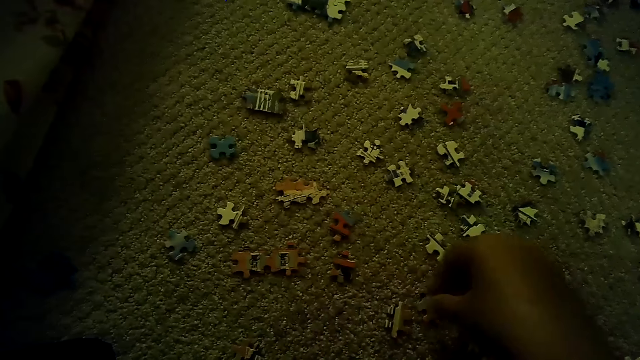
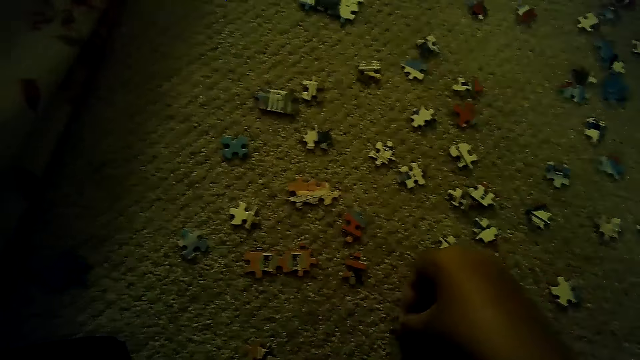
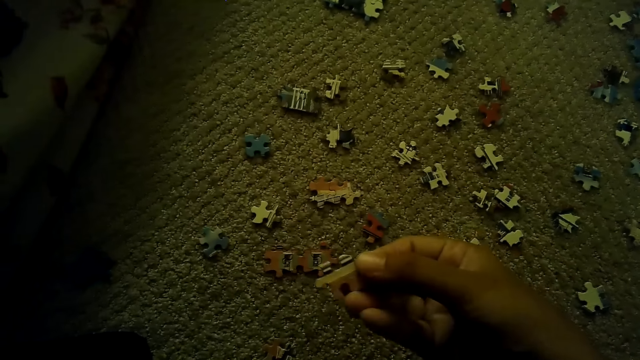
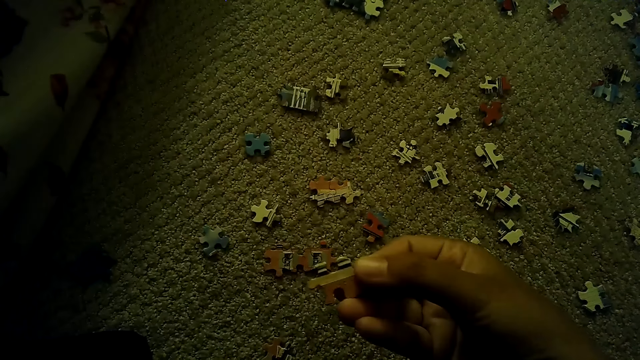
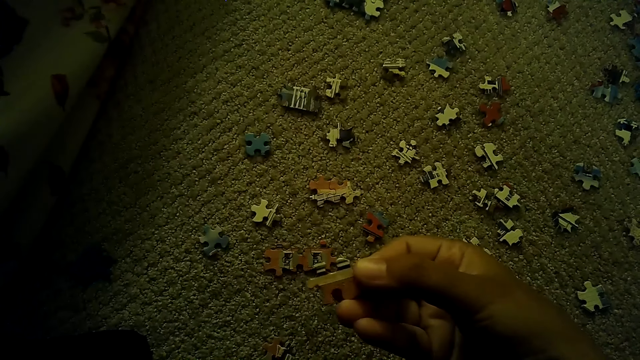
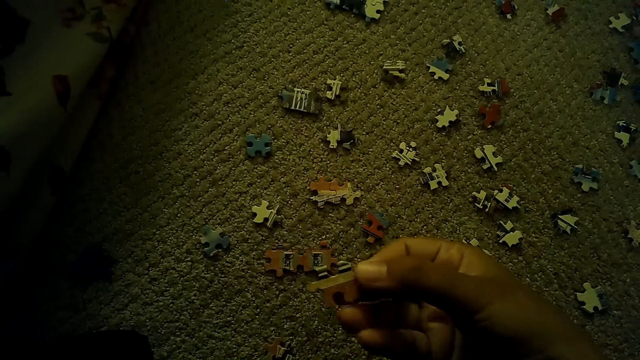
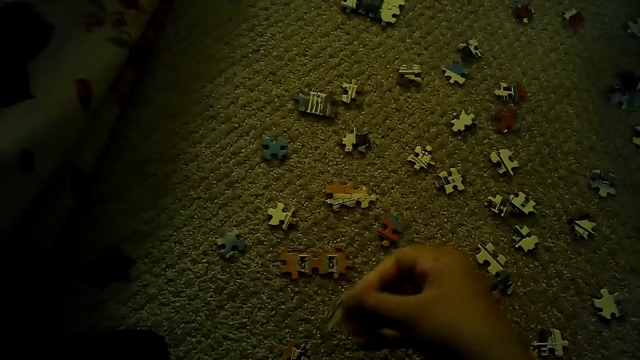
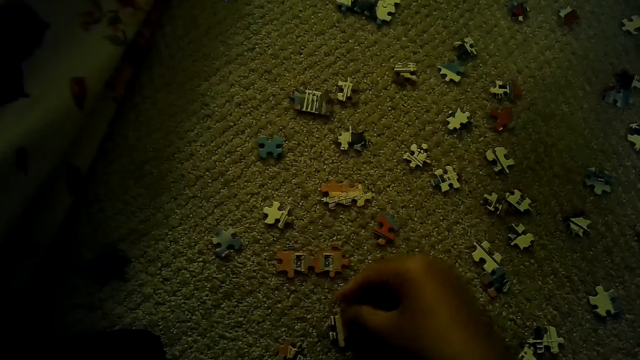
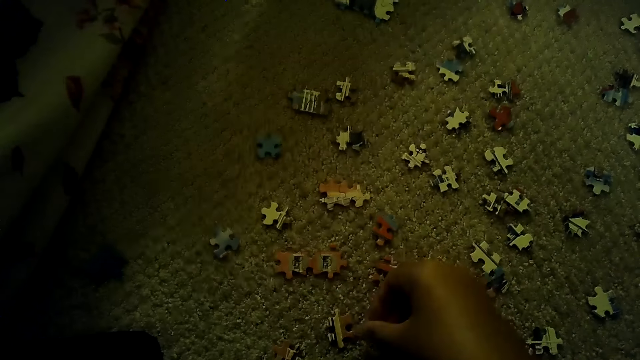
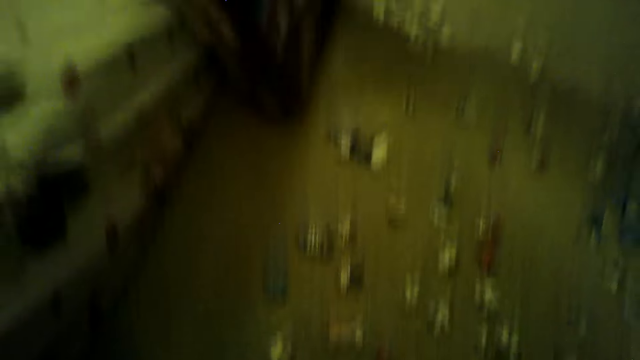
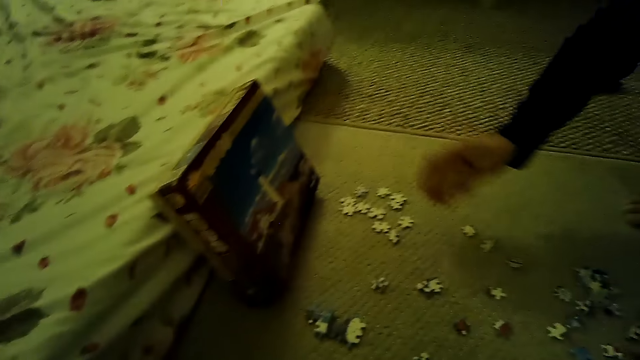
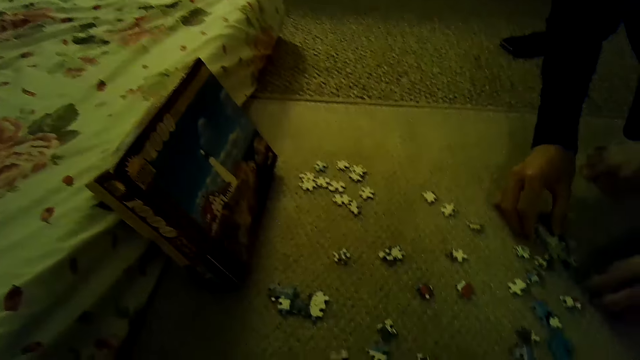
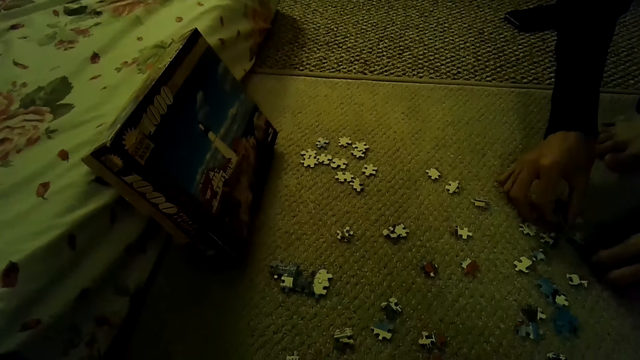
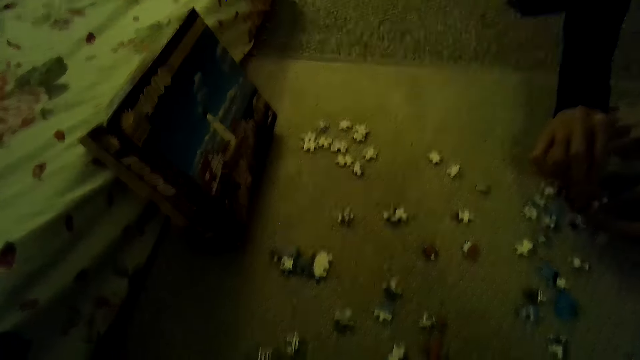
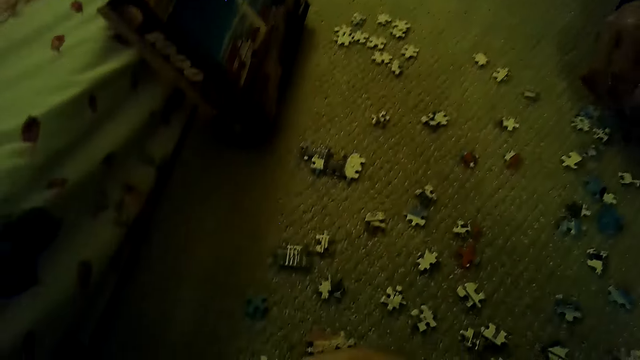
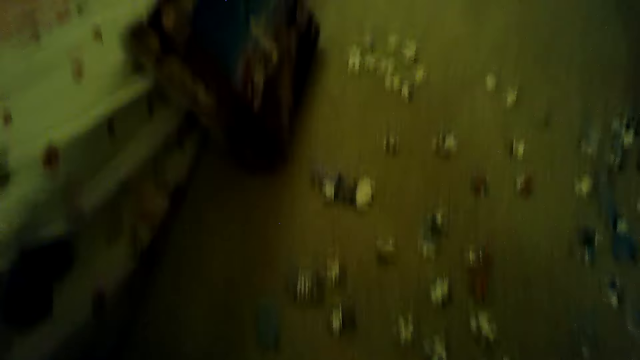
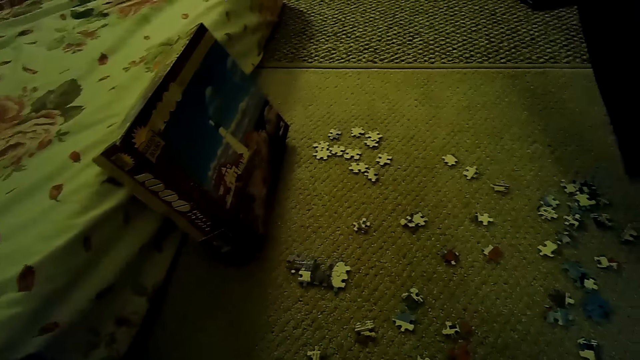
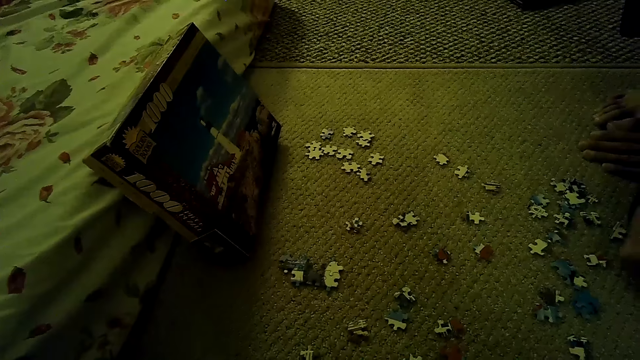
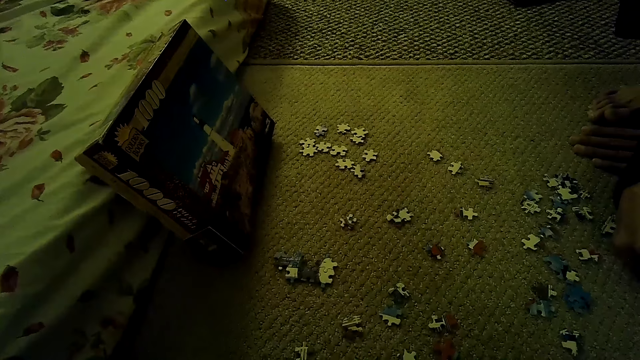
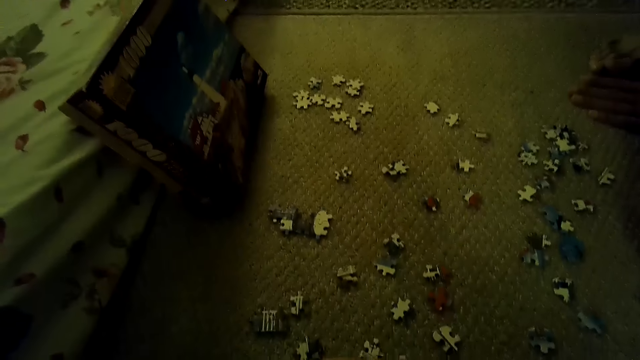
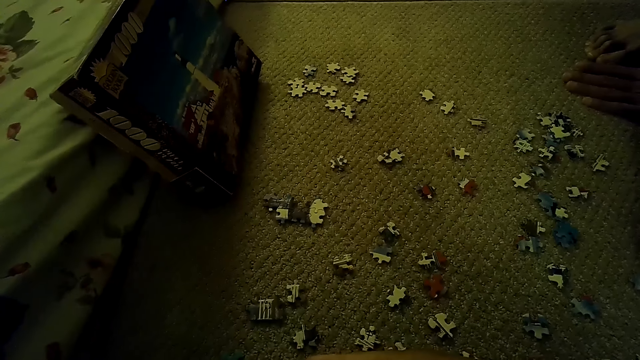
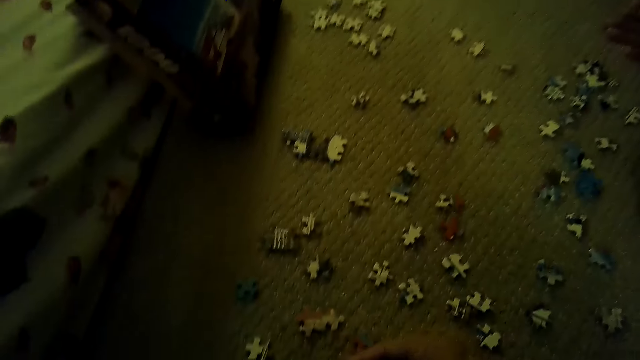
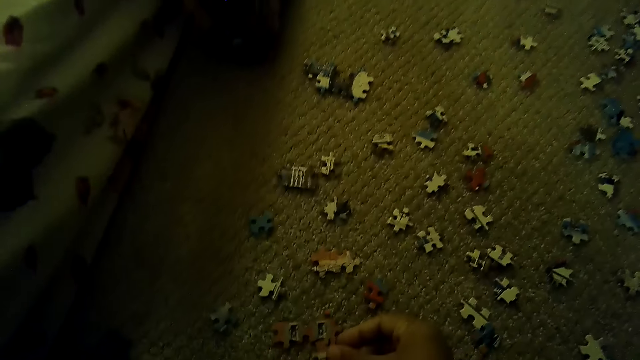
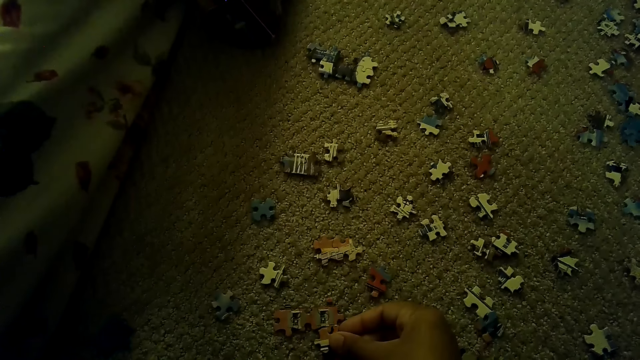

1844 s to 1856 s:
A man puts the box back on the floor. The man plays a jigsaw puzzle on the floor and separates the puzzle pieces. The camera wearer stares around the floor.

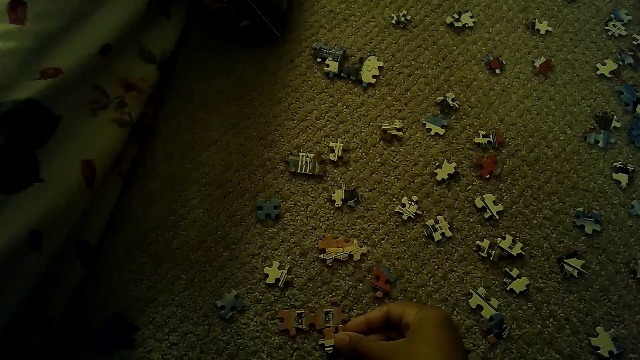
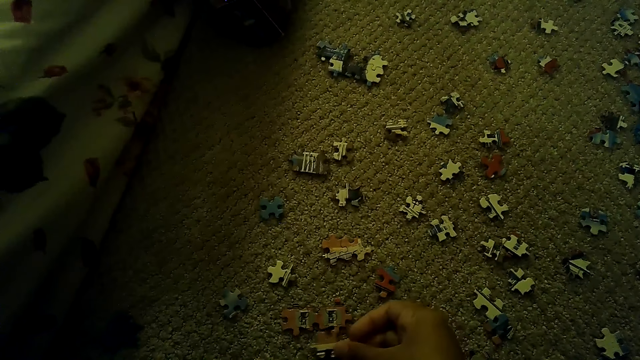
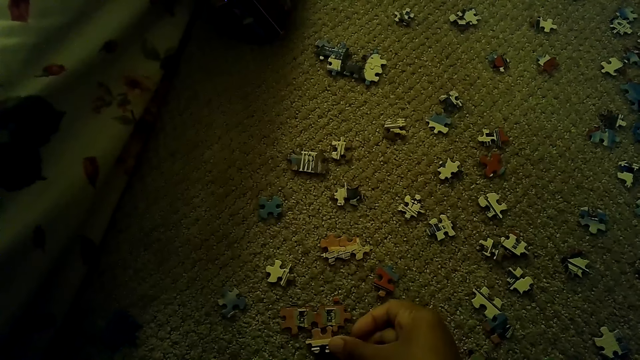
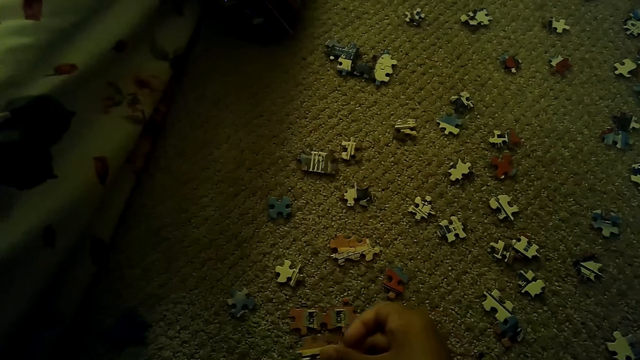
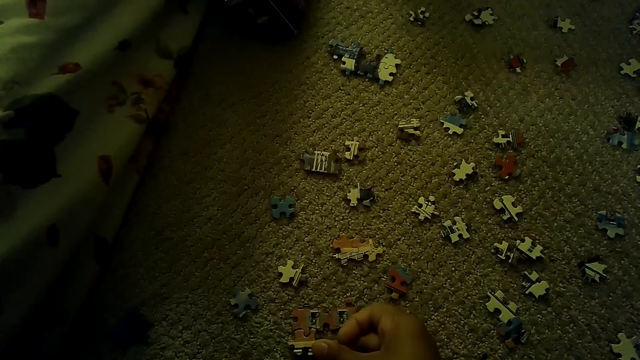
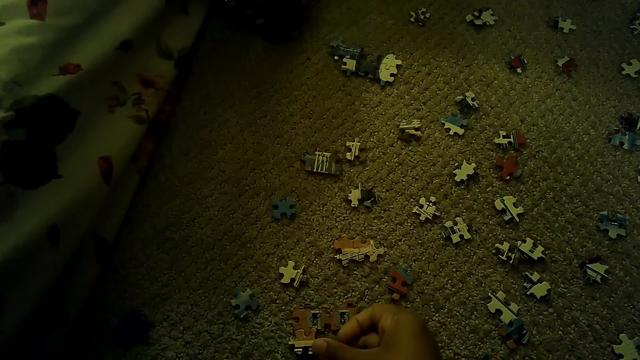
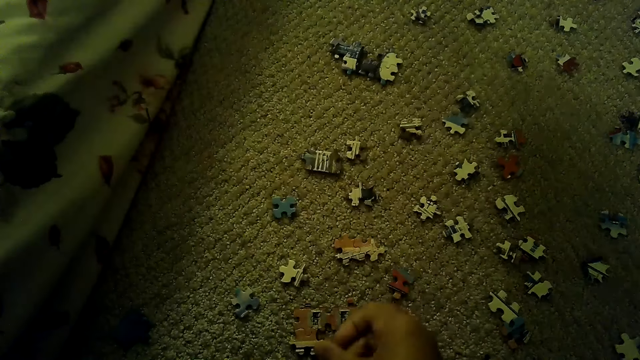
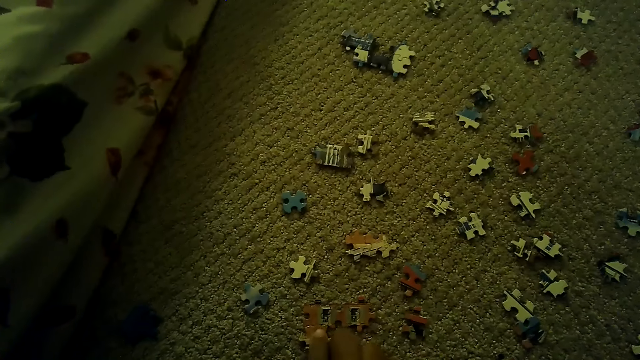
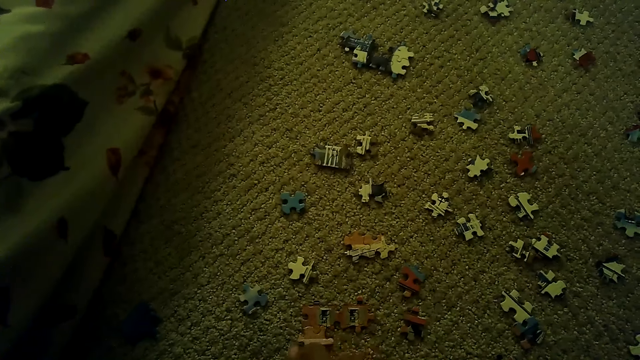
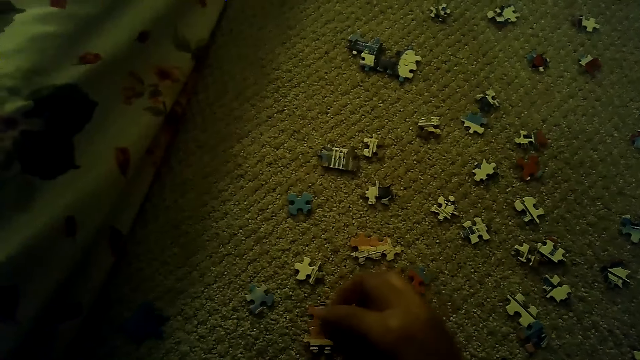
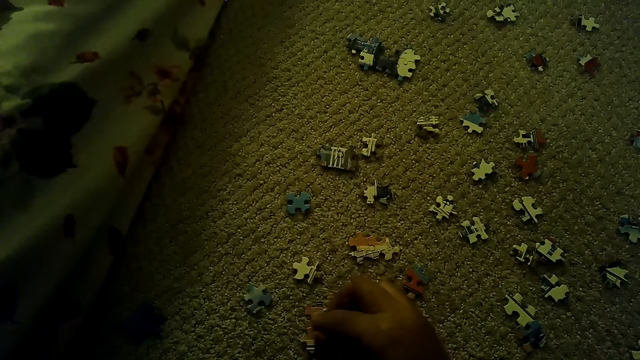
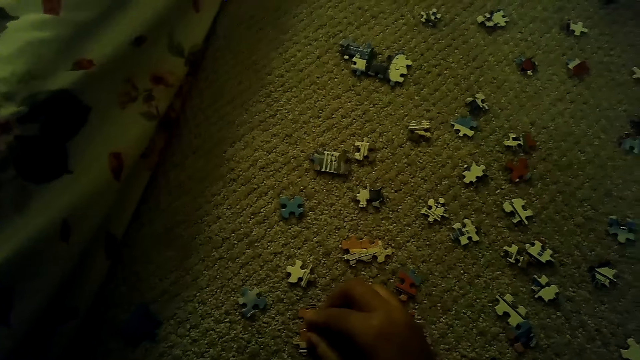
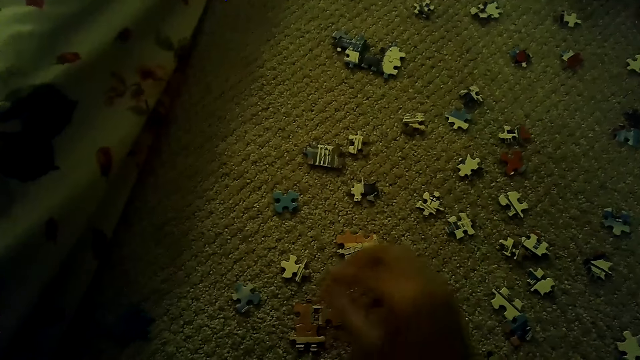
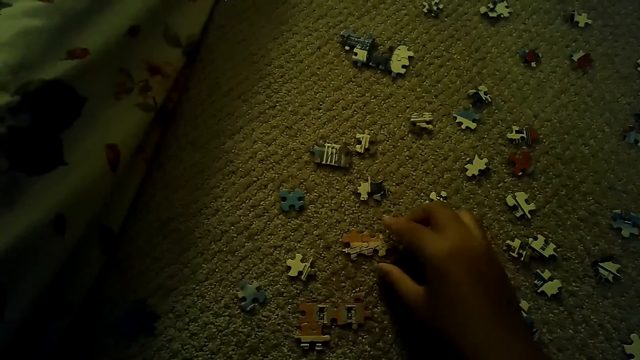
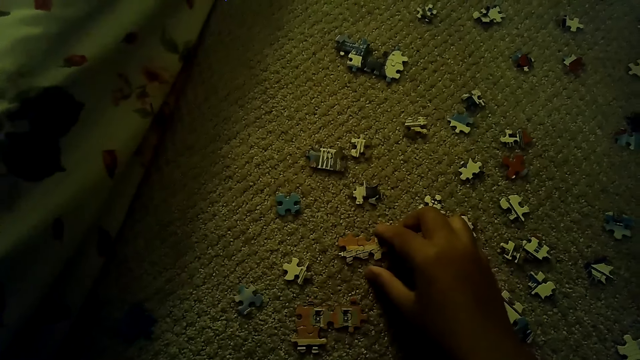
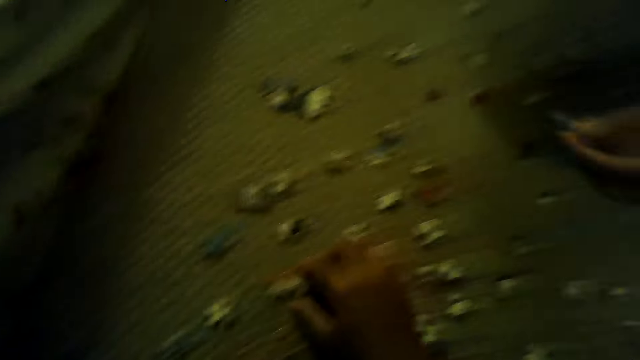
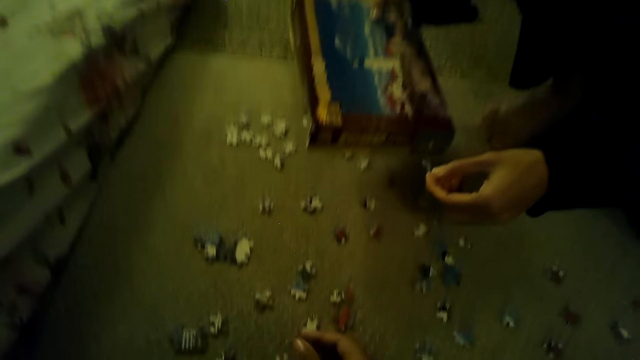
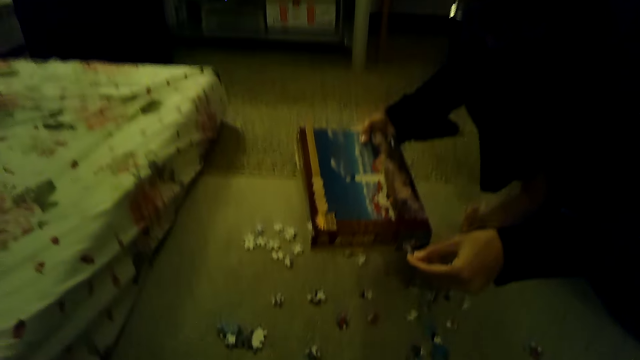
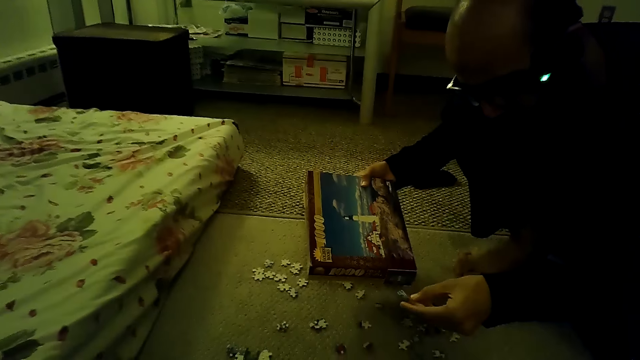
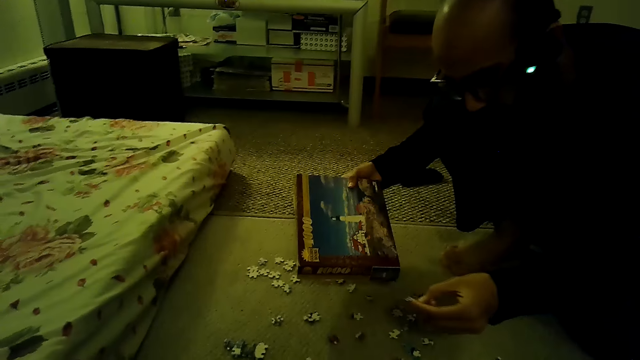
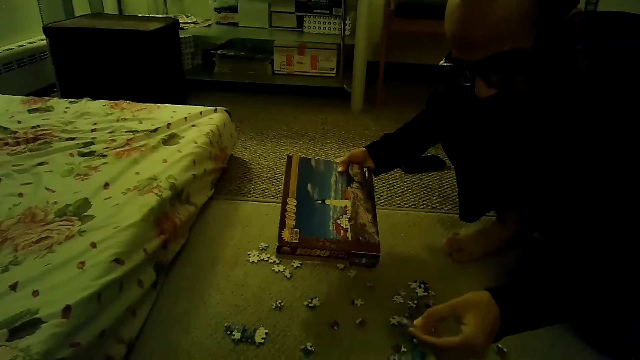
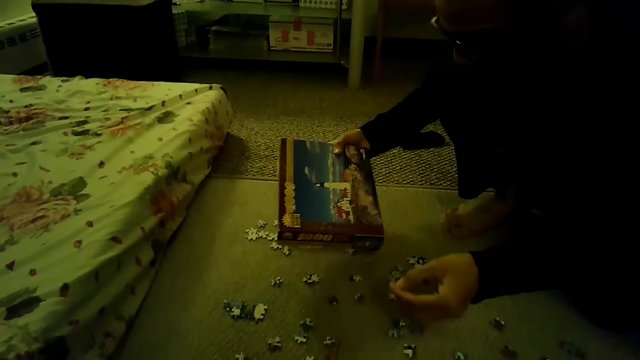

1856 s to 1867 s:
The camera wearer fixes the puzzle pieces. They play the jigsaw puzzle on the floor. The man picks up the box. The man stares at the box and compares the puzzle piece.
